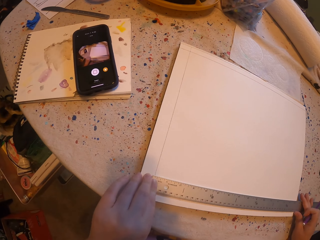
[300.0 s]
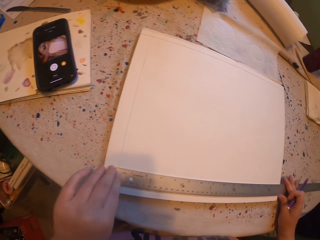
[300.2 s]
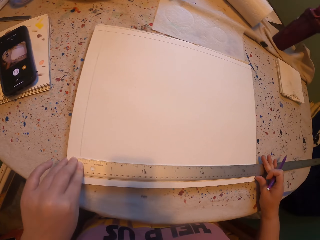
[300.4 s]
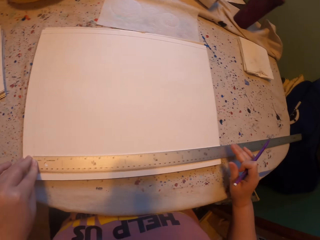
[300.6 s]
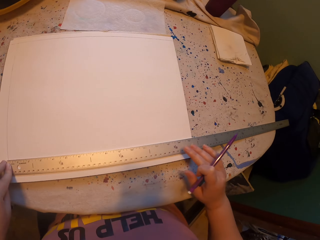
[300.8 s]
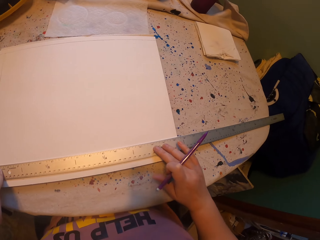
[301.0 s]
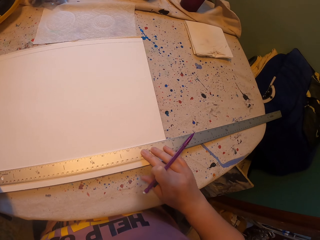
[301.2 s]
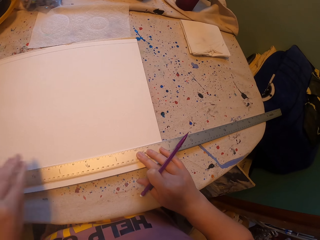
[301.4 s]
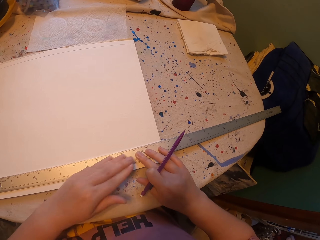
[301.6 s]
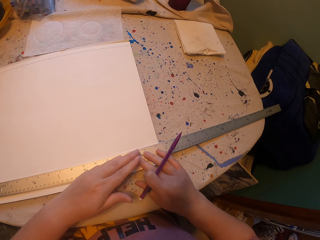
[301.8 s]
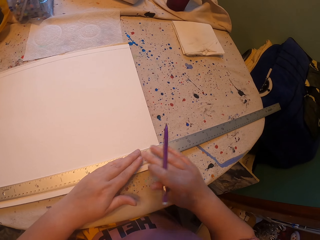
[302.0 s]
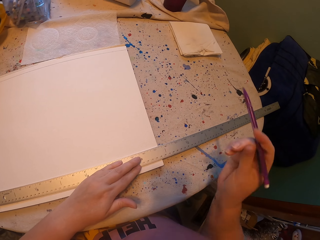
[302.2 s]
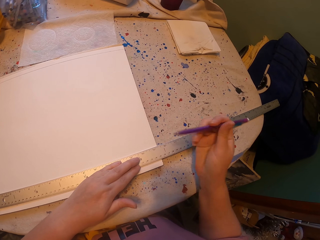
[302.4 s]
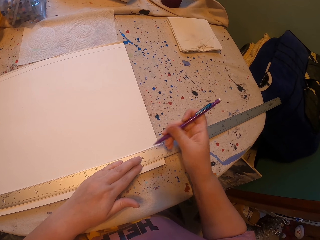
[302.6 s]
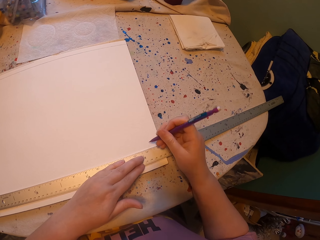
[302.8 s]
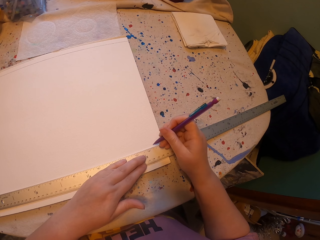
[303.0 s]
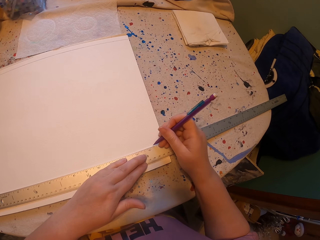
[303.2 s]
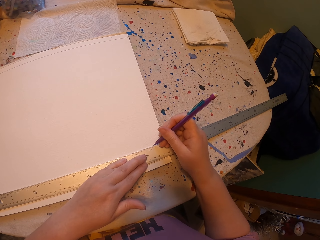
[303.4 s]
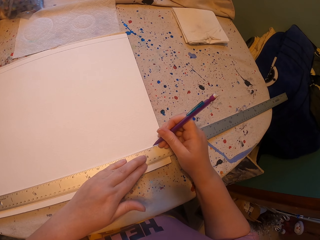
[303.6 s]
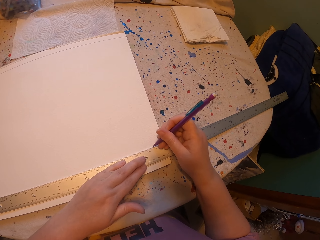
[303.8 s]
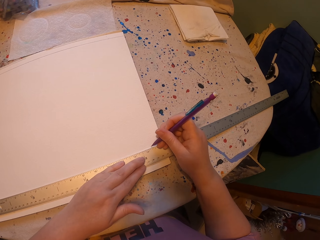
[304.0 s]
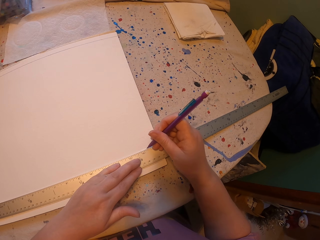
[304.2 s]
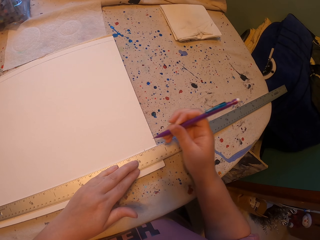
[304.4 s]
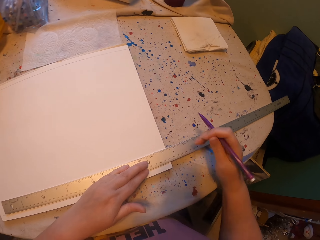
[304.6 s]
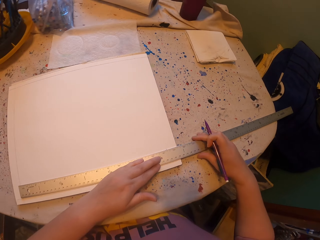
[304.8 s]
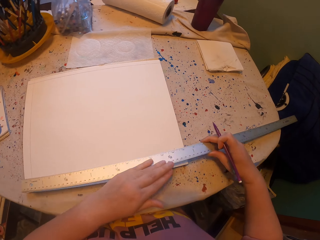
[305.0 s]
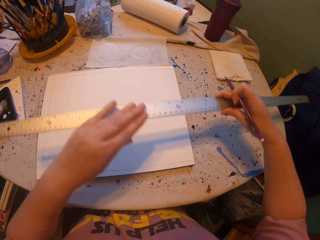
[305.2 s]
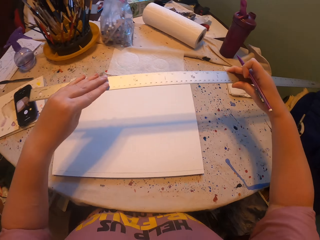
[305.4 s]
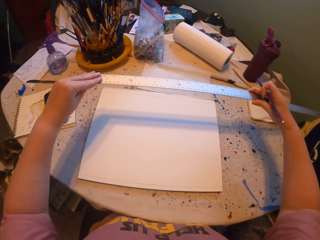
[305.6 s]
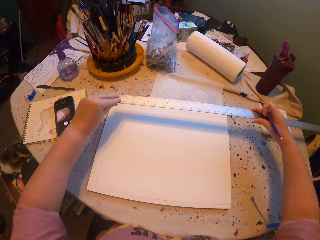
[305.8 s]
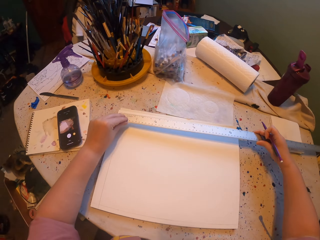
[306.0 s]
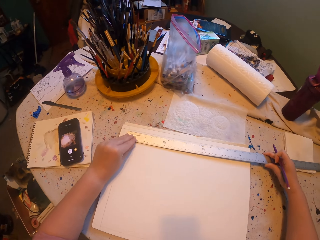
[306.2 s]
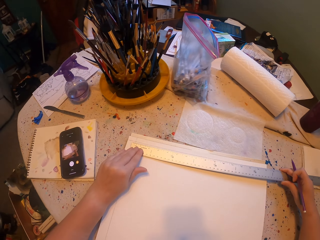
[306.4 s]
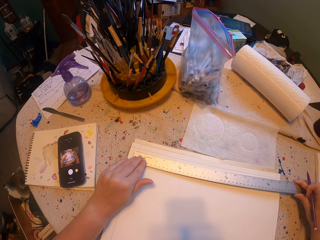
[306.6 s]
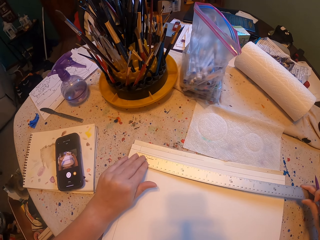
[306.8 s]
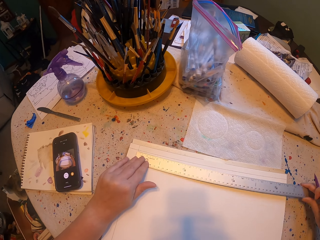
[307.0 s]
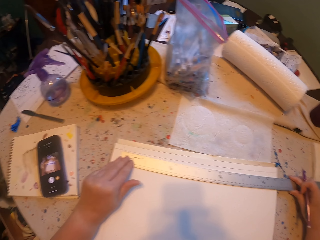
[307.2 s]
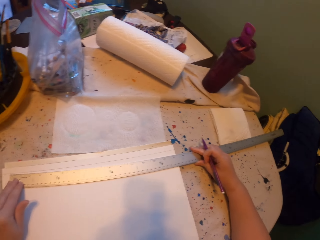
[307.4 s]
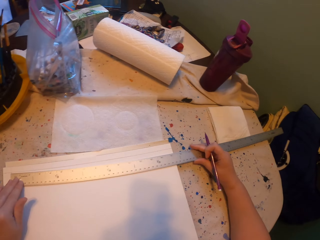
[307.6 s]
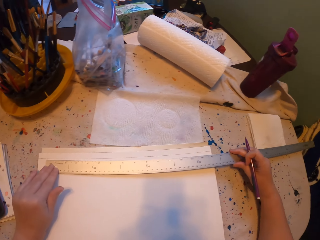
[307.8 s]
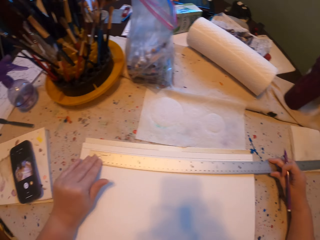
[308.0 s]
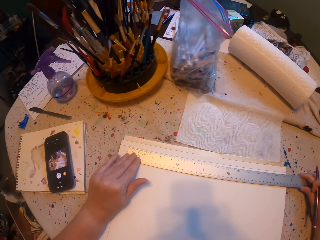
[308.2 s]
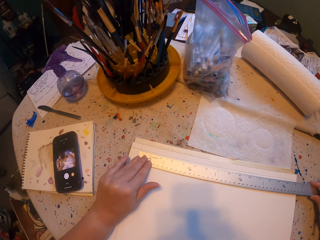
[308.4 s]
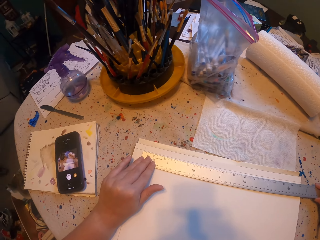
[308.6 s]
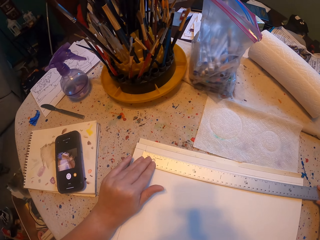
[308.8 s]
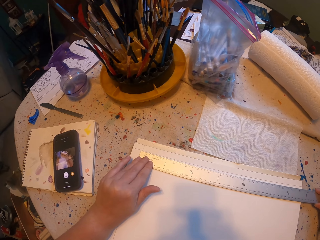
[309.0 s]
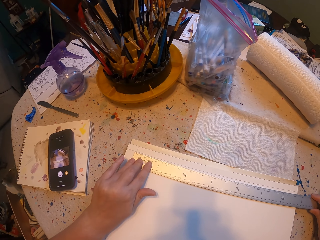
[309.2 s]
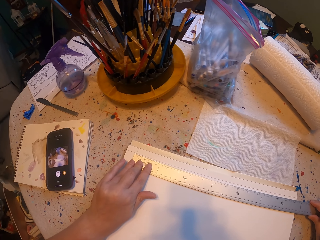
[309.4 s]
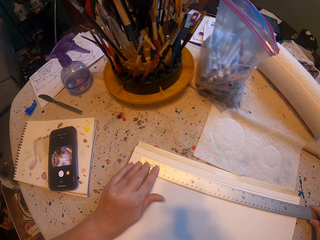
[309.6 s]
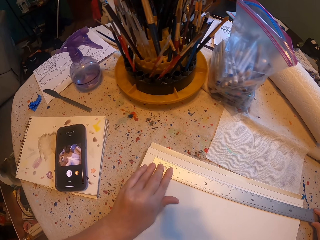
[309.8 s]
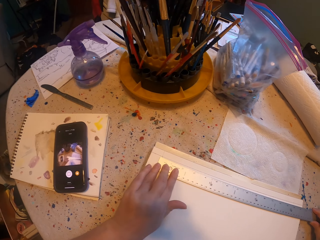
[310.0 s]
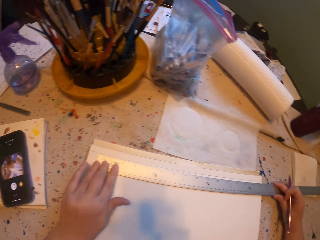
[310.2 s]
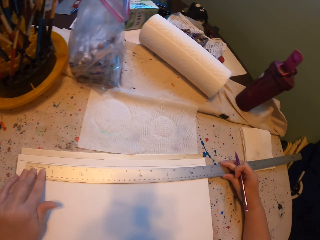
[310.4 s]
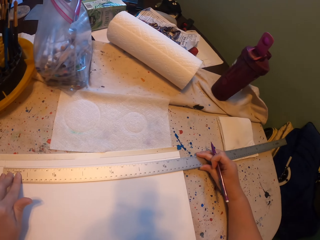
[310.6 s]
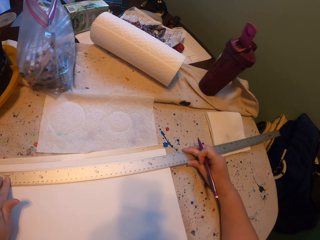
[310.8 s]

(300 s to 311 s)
The camera wearer looks at the paper. They hold the ruler with both hands. They put marks on the paper using a pencil with the right hand. They lift the ruler with both hands. They move the ruler on the other side of the paper. They place the ruler on the paper. They look at the paper.

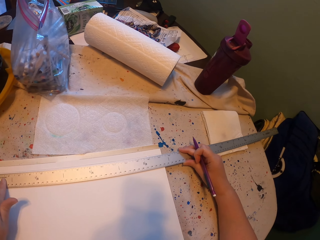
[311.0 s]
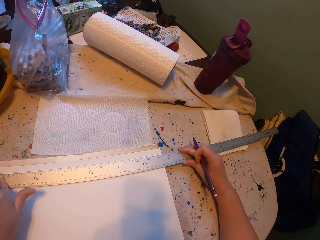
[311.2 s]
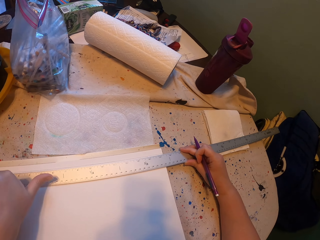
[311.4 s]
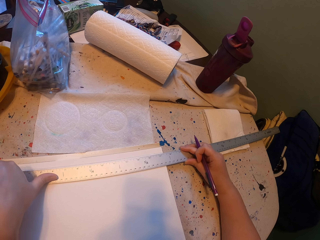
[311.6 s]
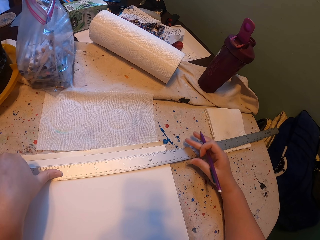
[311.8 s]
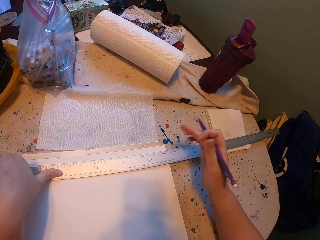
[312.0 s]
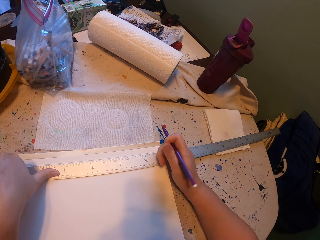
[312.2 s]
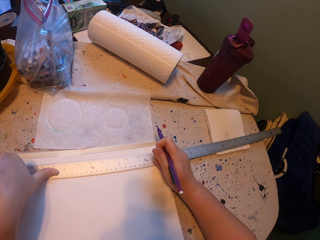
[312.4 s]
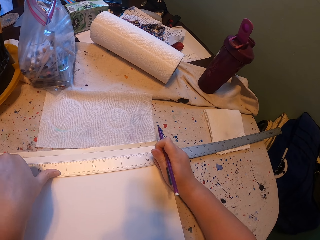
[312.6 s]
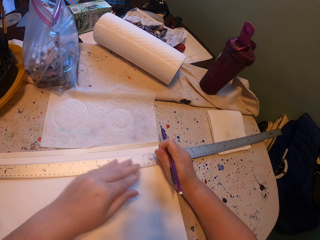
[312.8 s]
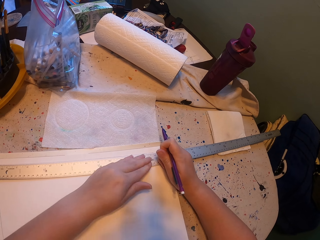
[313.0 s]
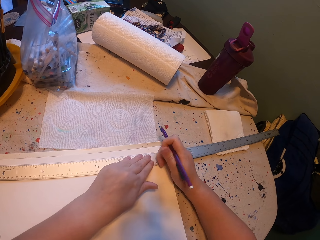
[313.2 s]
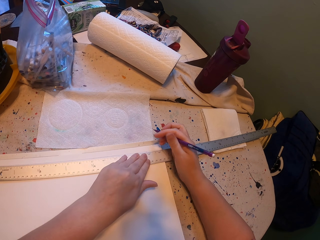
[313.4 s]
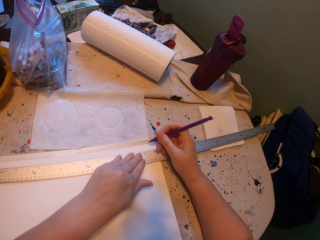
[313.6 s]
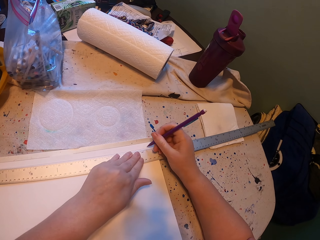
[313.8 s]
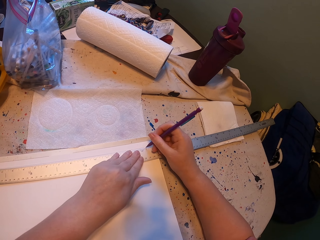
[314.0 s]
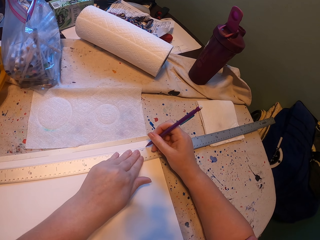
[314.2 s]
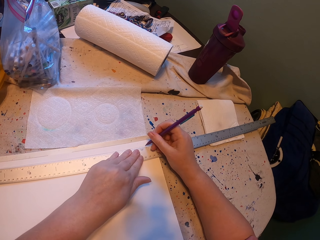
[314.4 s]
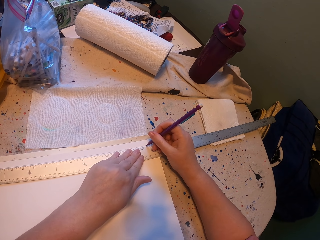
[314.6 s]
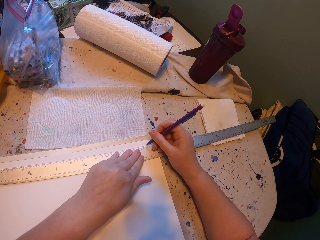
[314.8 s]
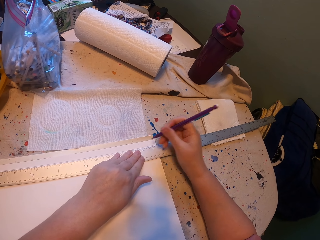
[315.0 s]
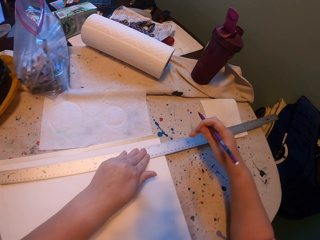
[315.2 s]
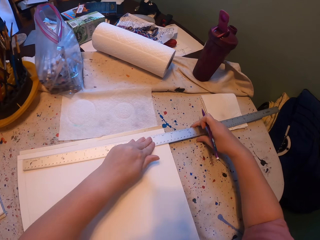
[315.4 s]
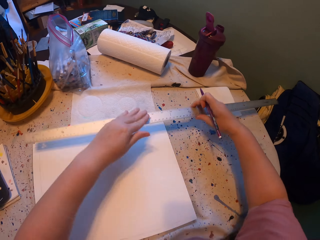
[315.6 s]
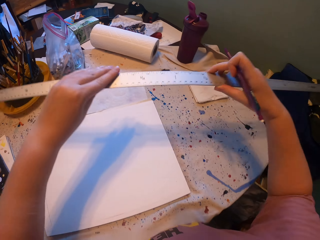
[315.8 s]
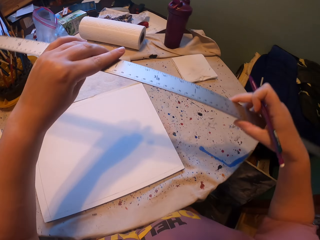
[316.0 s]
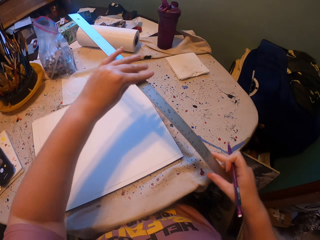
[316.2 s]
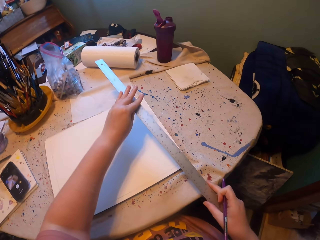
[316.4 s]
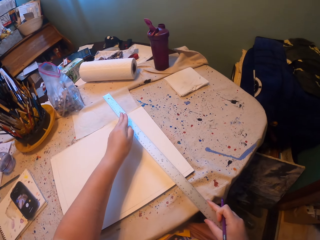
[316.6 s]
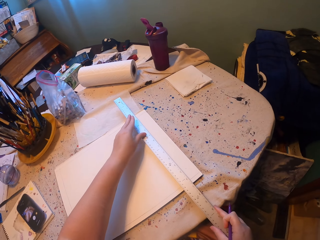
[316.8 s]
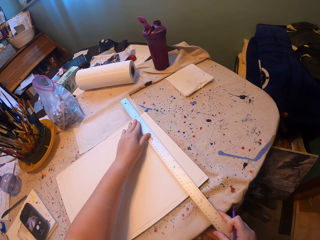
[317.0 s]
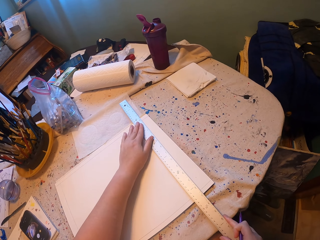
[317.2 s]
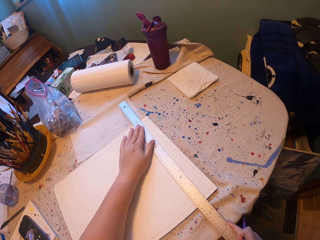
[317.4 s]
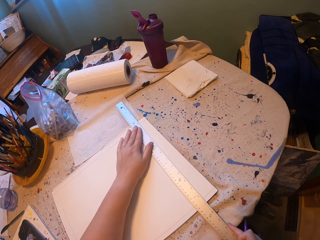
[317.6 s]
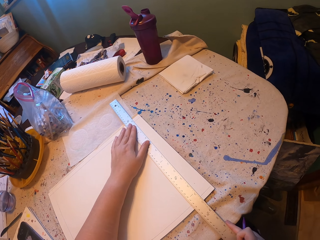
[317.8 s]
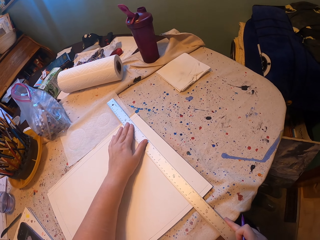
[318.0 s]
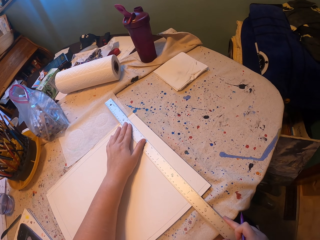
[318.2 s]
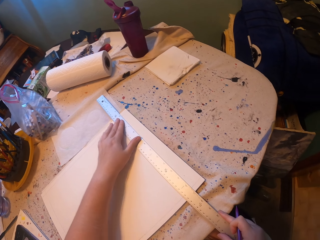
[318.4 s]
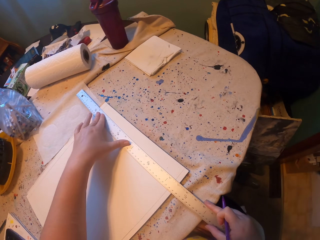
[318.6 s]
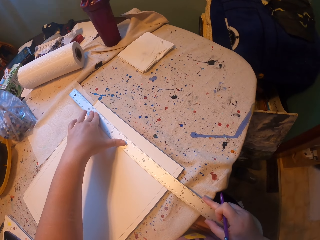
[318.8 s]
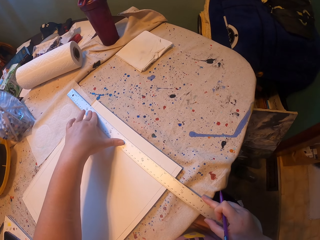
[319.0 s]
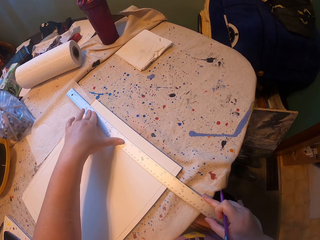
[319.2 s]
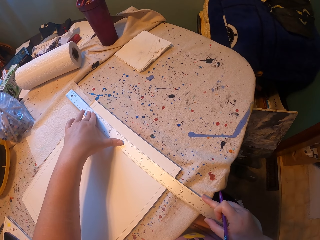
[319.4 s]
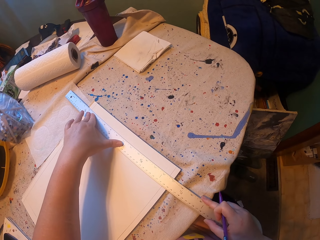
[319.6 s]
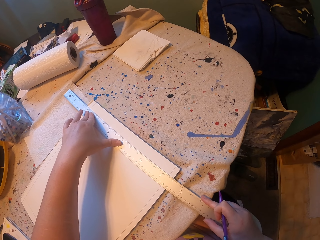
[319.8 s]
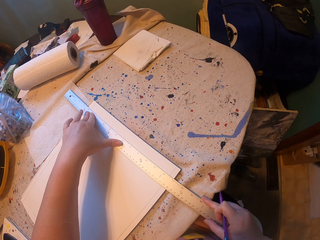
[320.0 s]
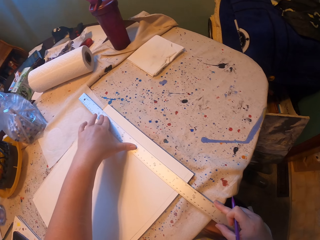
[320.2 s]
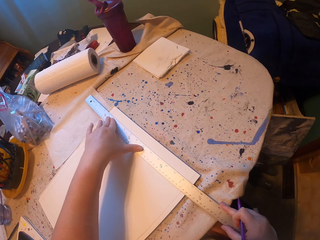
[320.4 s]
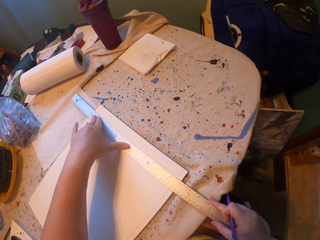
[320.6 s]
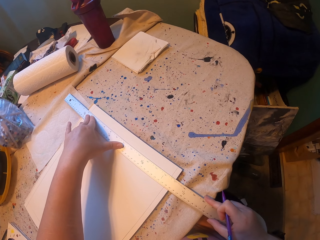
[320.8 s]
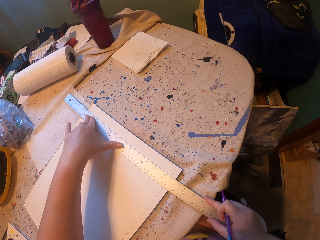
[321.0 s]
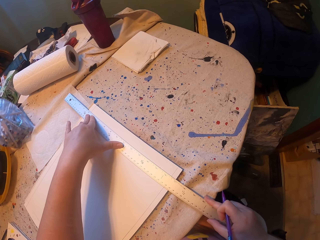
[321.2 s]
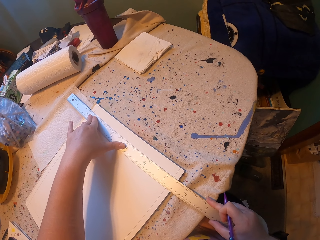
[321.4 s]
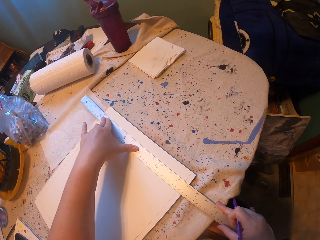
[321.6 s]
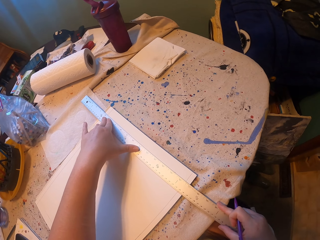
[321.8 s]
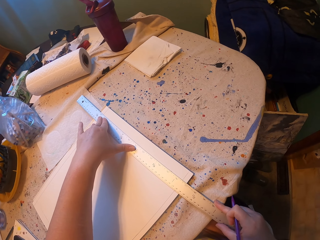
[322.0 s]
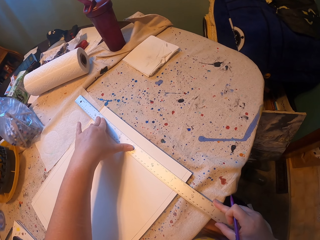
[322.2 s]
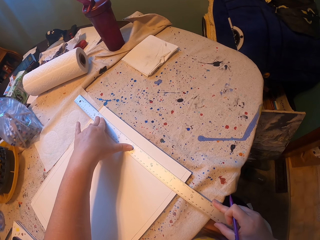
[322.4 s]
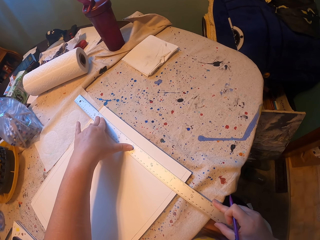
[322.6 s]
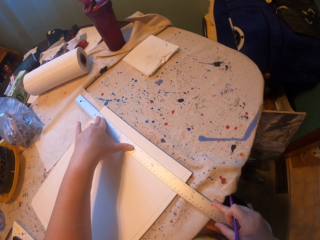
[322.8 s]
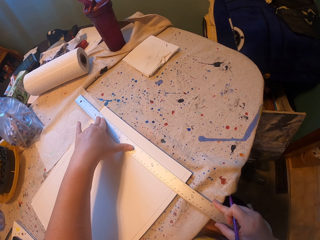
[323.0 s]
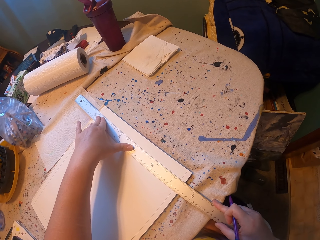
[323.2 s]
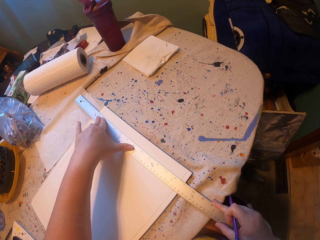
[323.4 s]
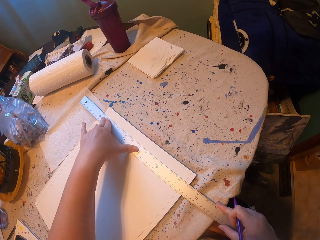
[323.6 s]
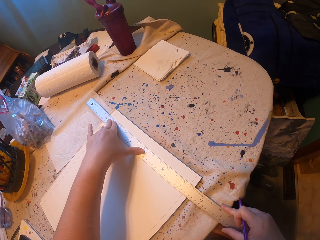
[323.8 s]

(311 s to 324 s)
The camera wearer looks at the paper. They hold the ruler with both hands. They put marks on the paper using a pencil with the right hand. They lift the ruler with both hands. They move the ruler on the other side of the paper. They place the ruler on the paper. They adjust the ruler with both hands. They look at the paper.
